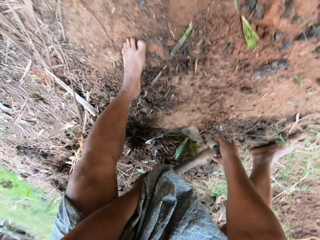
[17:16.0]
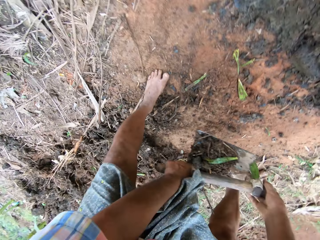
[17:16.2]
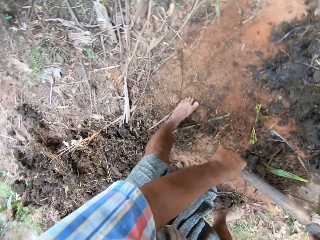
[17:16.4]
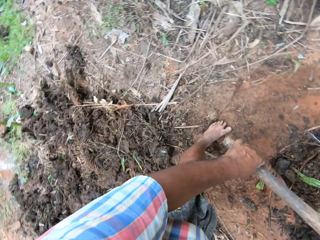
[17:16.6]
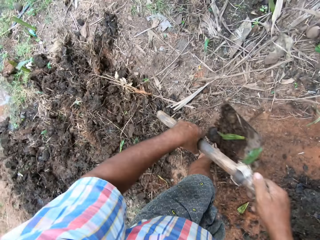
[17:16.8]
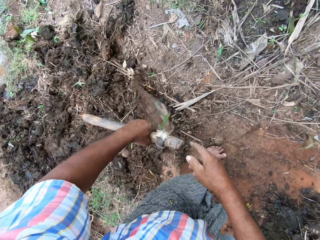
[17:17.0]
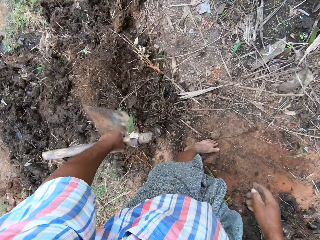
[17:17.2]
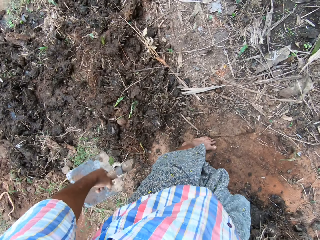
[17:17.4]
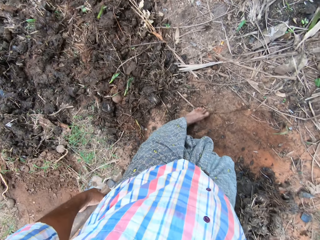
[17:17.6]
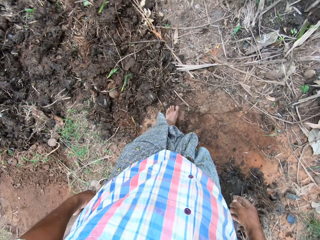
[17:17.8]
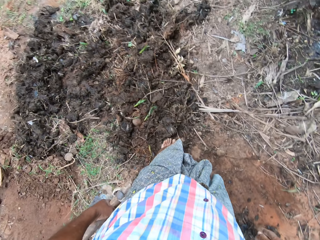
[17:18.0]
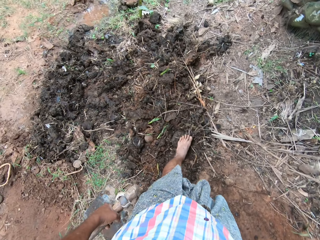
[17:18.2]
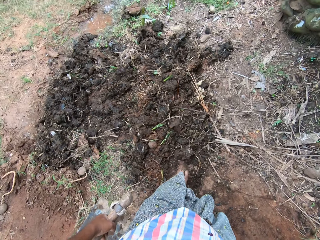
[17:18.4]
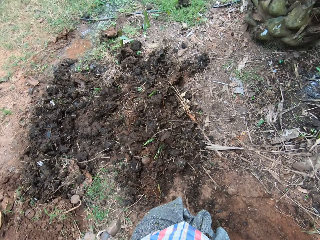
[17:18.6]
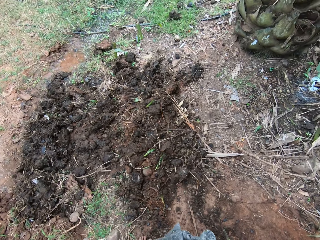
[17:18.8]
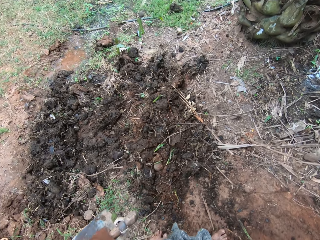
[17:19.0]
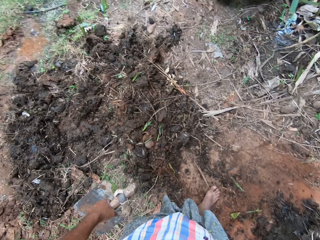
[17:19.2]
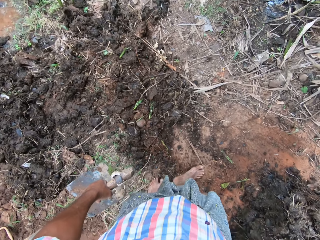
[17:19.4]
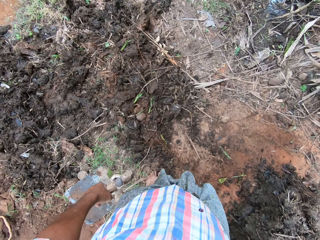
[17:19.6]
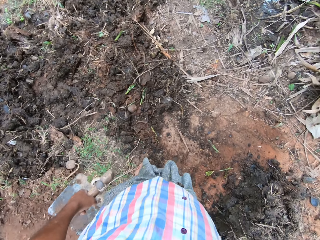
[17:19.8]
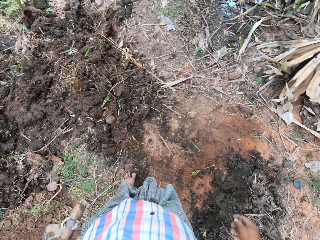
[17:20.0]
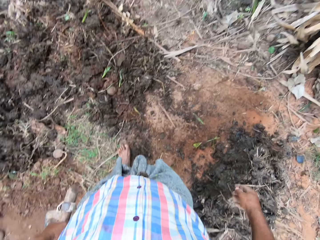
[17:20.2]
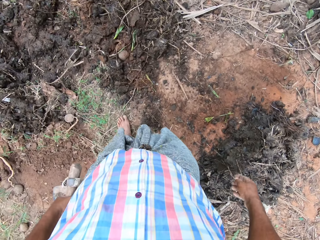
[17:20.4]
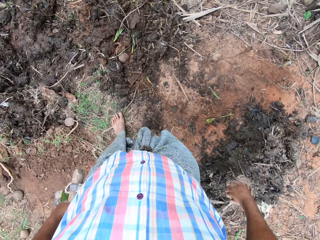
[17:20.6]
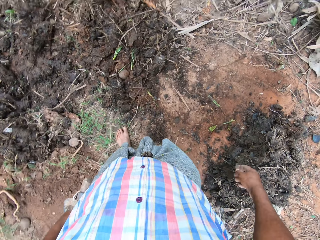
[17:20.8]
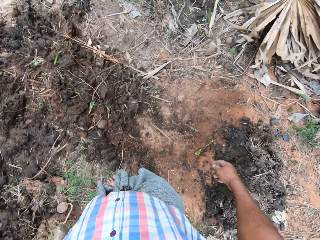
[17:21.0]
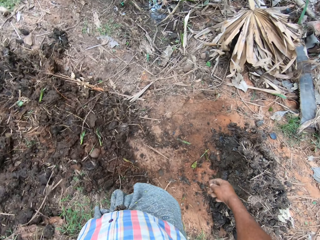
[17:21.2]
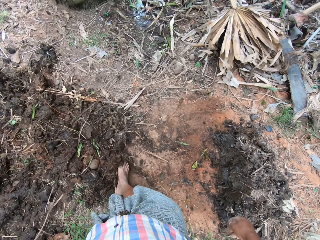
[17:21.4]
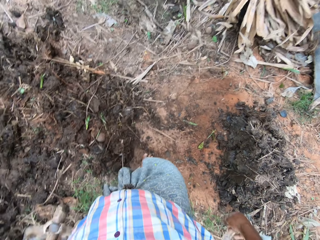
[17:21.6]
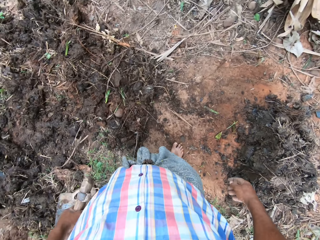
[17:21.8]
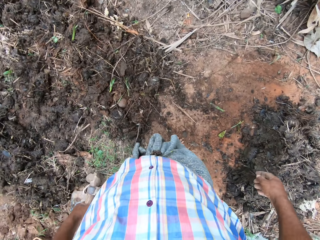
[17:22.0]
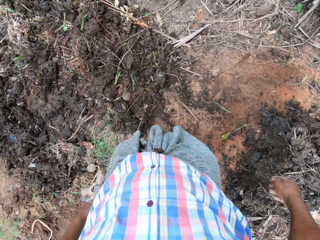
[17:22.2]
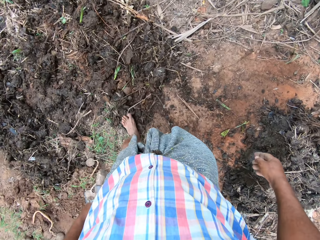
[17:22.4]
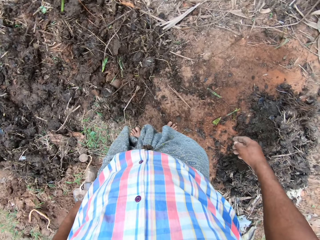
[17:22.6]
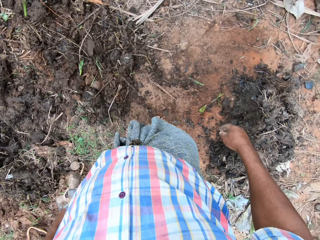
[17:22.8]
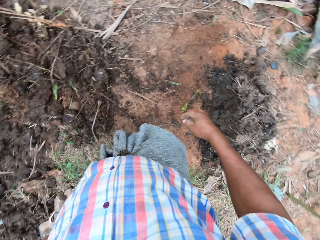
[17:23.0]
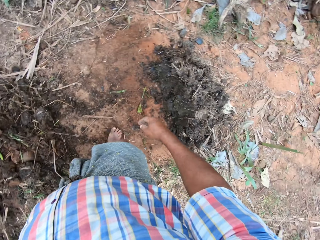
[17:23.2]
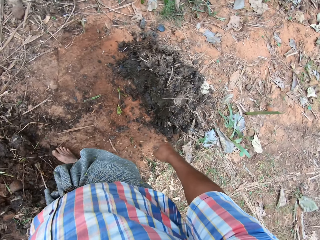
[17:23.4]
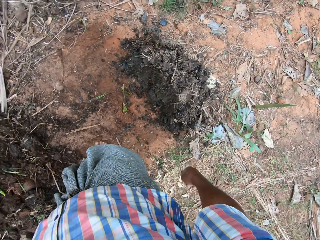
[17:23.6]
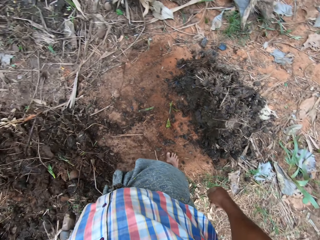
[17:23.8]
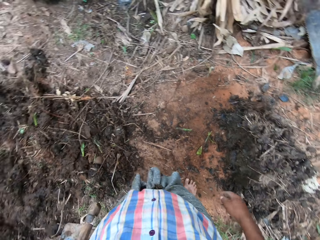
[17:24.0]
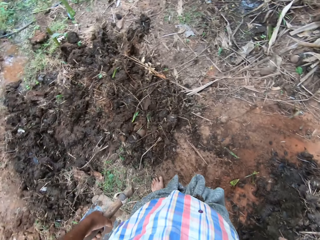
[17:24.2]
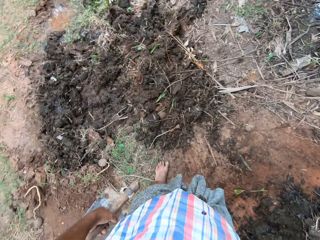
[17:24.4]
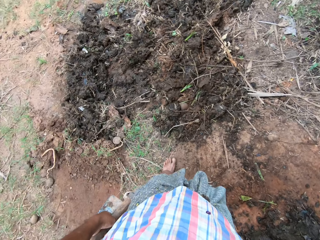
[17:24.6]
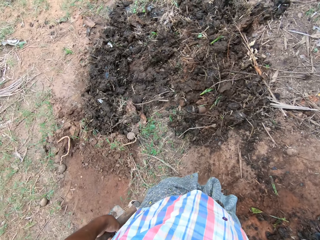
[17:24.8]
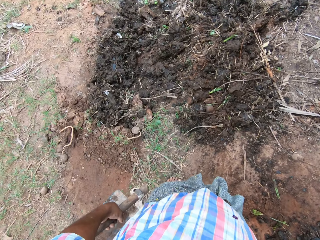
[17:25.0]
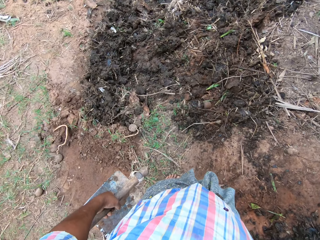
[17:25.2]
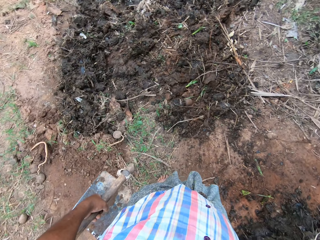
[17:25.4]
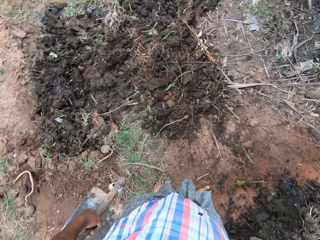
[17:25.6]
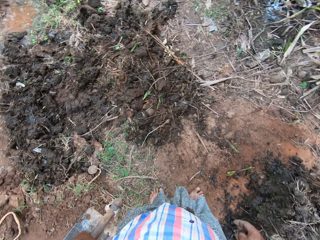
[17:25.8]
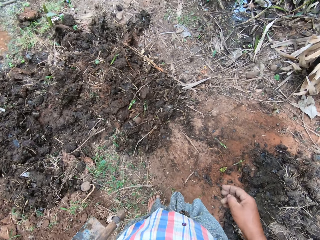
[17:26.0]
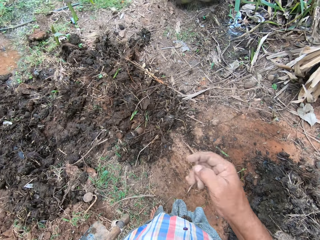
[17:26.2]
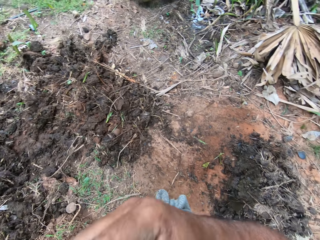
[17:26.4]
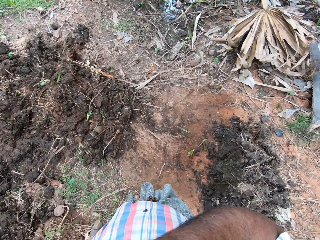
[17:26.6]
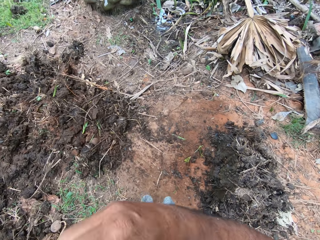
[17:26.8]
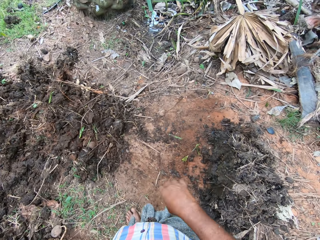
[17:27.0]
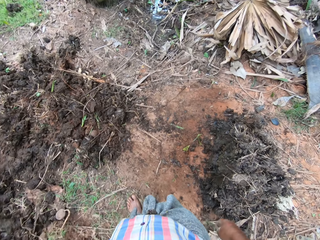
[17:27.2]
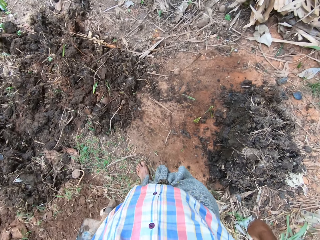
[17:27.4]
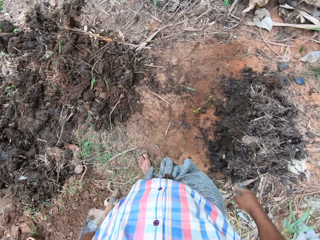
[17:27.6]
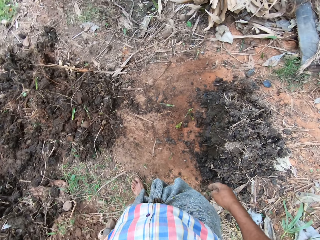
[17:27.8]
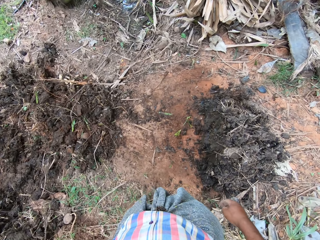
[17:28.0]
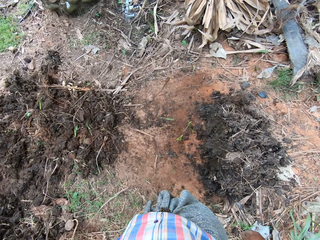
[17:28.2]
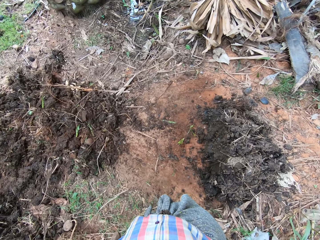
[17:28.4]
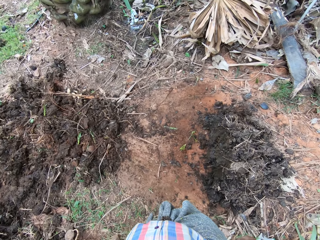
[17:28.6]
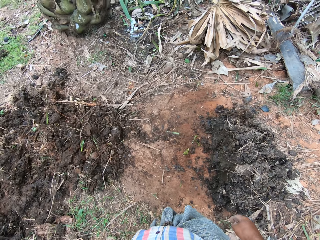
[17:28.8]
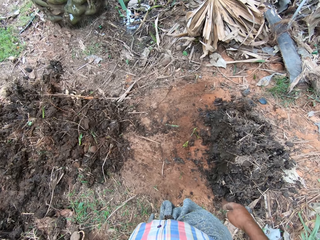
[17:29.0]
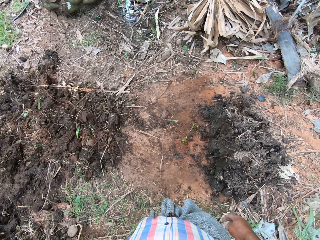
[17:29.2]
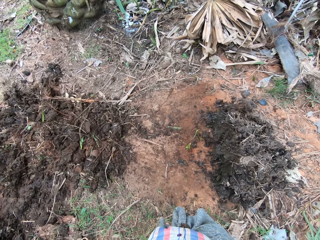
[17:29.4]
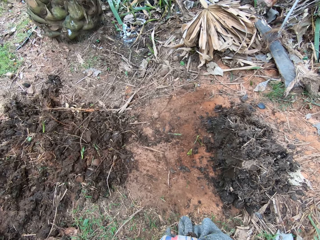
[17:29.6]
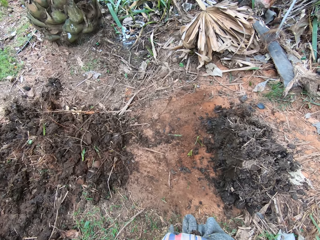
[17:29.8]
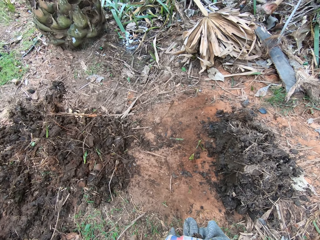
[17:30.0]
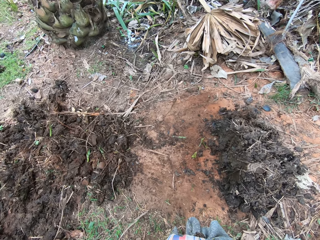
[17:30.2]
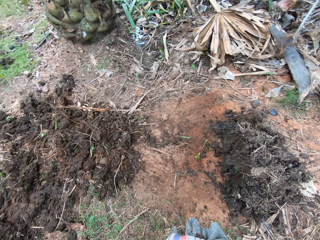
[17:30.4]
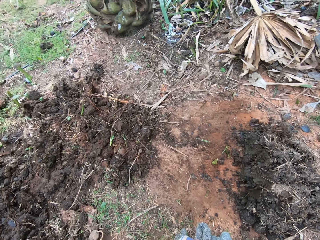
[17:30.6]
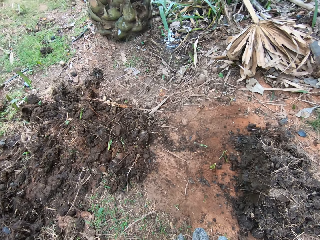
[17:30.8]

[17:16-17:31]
The camera wearer pushes the soil with the leg. He adjusts the soil with his feet. He looks around the farm. He touches the face.

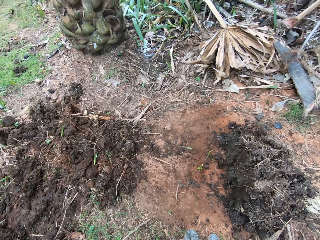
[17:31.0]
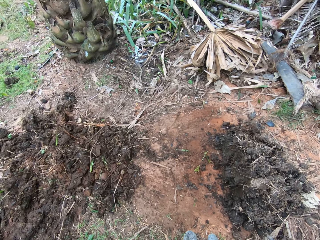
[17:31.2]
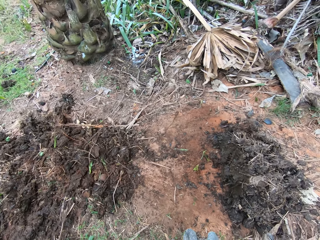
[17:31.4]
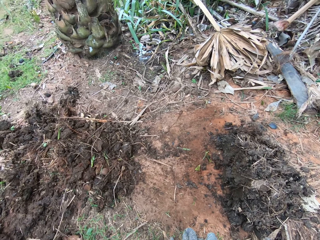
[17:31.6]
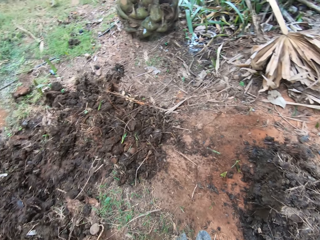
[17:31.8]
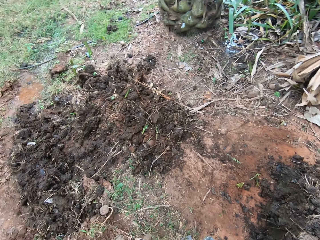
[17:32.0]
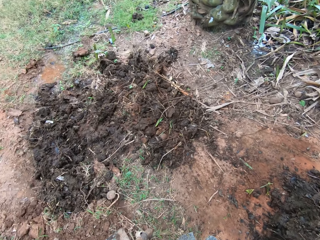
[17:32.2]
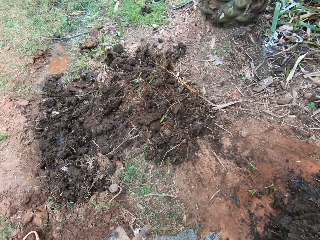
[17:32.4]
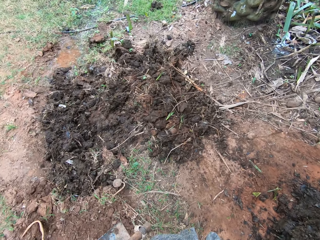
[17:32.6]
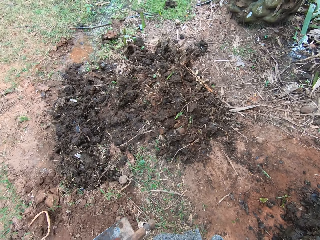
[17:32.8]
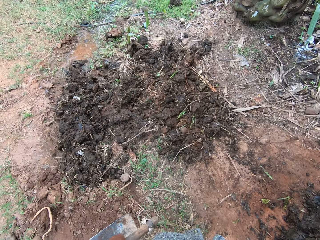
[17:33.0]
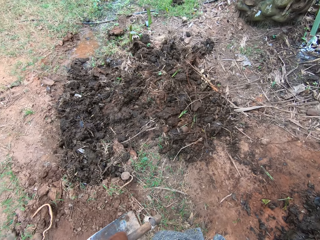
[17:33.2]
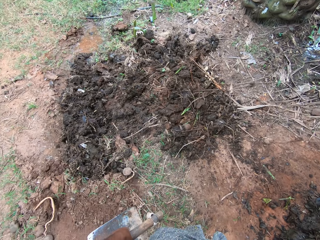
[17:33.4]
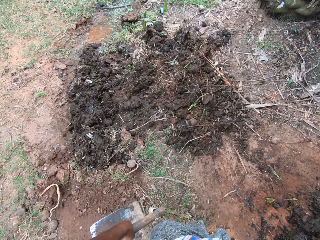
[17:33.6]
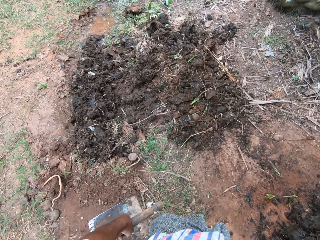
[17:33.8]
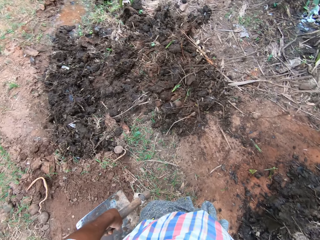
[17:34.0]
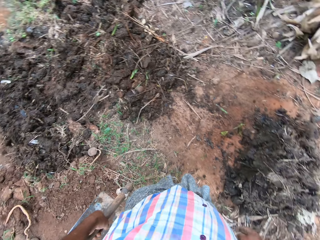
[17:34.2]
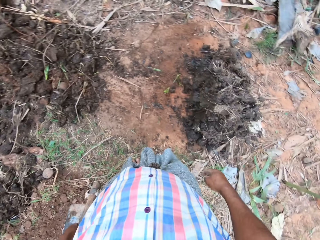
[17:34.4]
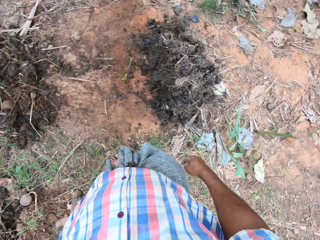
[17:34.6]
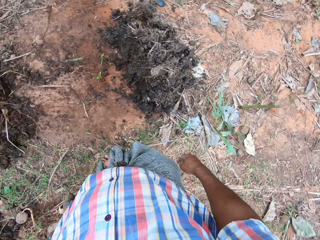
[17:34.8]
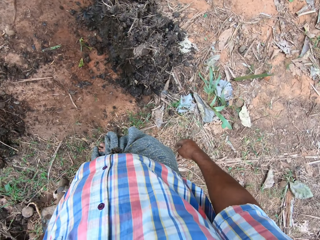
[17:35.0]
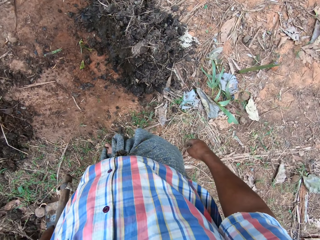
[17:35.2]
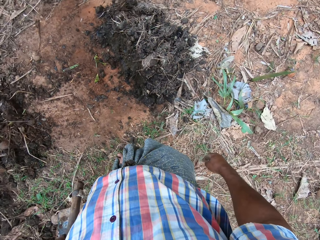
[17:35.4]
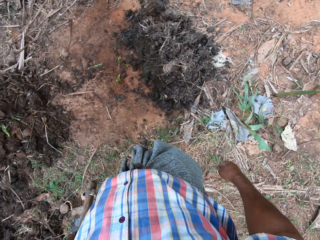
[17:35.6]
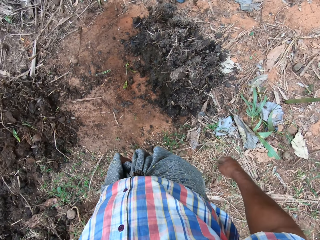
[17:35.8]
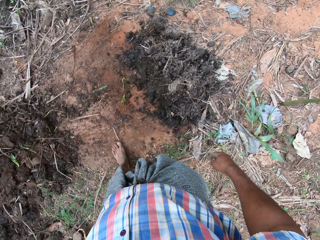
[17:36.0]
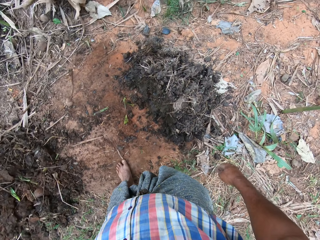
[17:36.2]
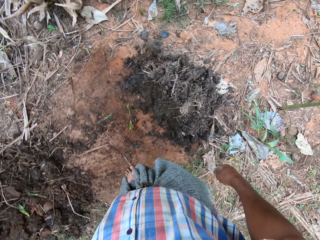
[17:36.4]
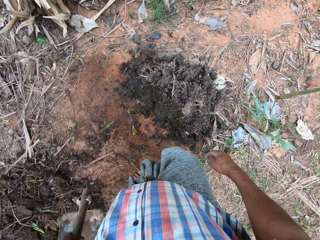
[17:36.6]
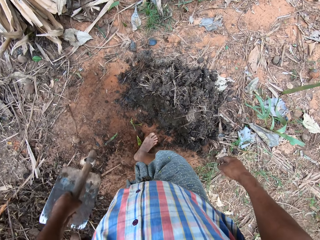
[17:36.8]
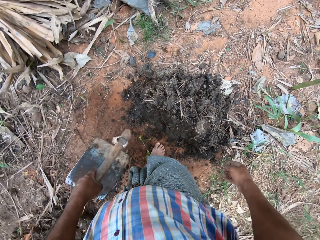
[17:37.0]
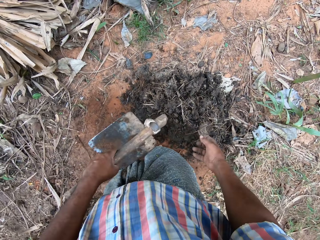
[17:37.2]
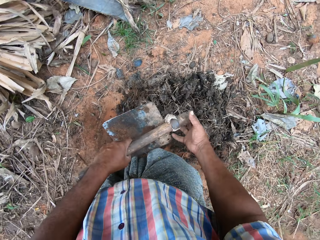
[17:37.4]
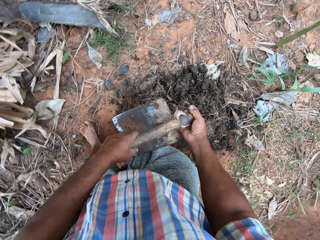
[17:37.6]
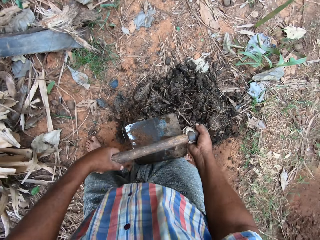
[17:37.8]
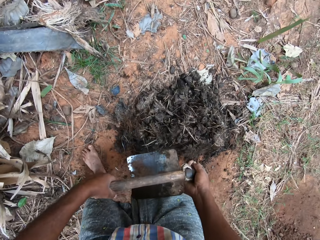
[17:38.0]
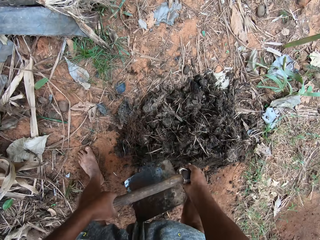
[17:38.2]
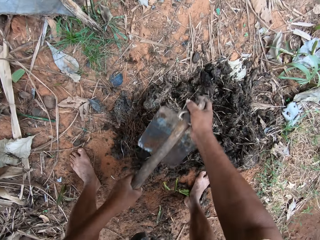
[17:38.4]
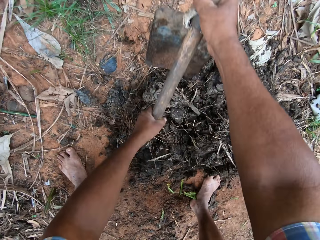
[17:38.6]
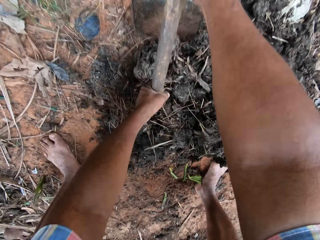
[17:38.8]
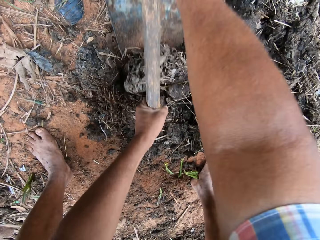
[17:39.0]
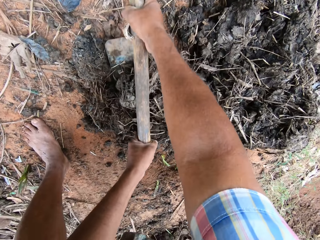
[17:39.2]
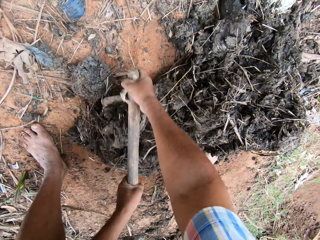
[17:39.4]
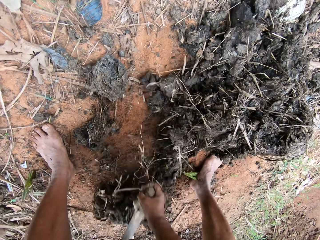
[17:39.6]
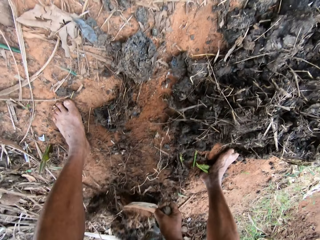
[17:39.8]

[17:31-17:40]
The camera wearer tills the soil with a hoe.
